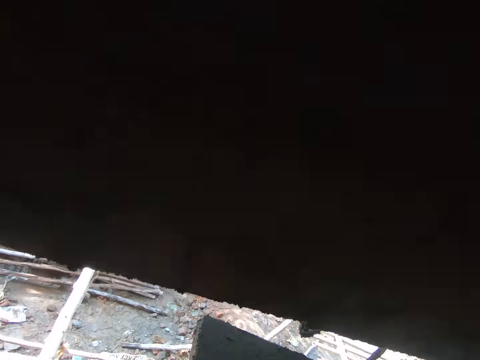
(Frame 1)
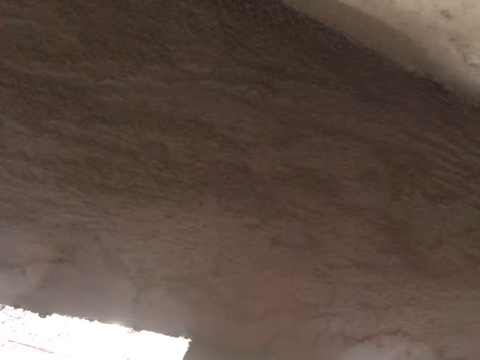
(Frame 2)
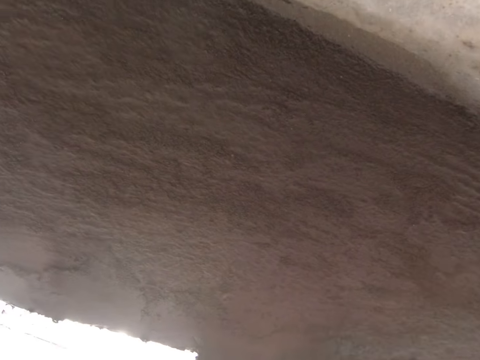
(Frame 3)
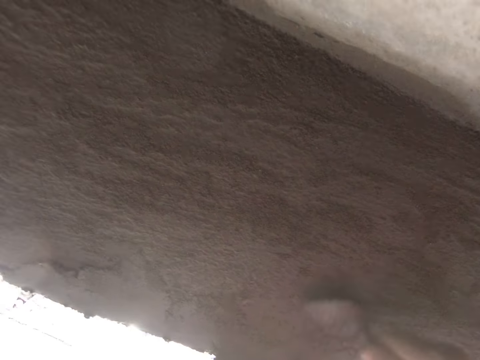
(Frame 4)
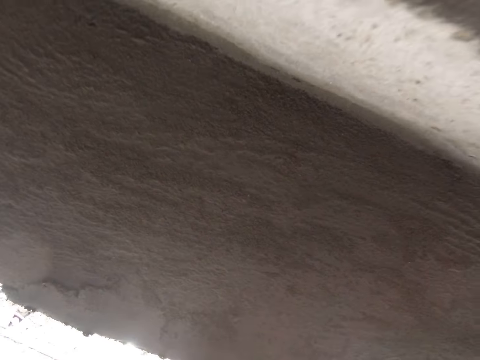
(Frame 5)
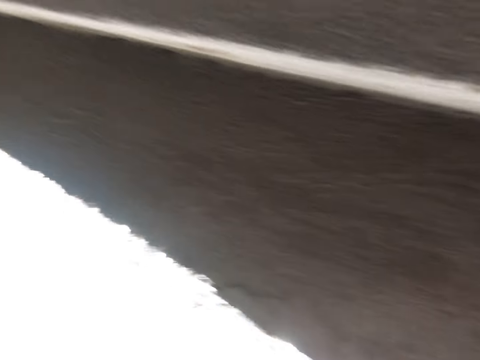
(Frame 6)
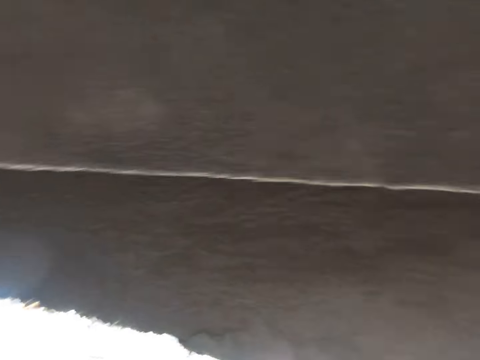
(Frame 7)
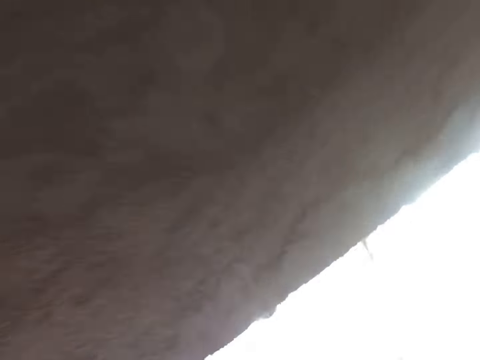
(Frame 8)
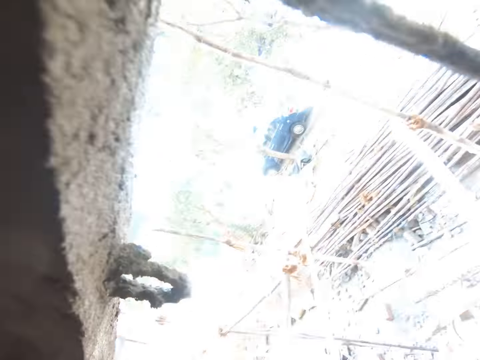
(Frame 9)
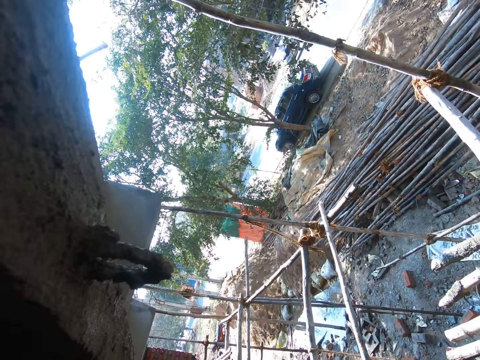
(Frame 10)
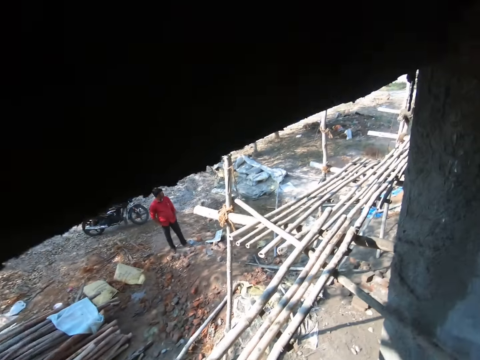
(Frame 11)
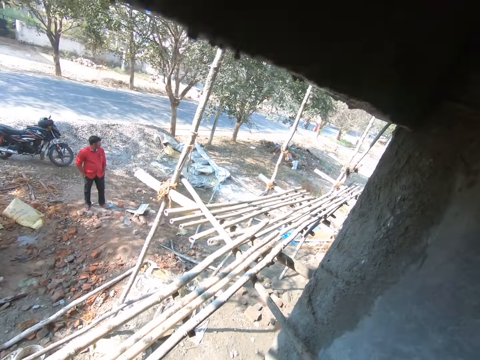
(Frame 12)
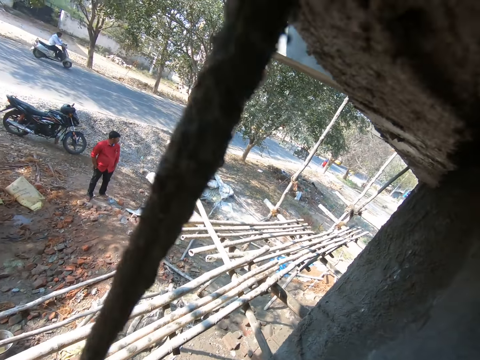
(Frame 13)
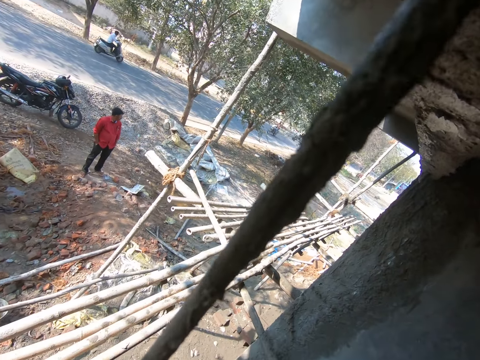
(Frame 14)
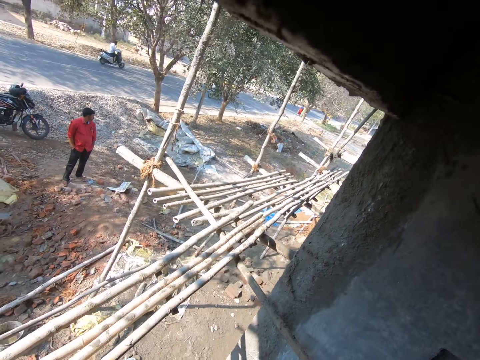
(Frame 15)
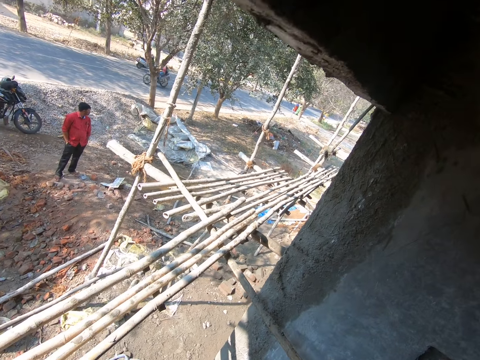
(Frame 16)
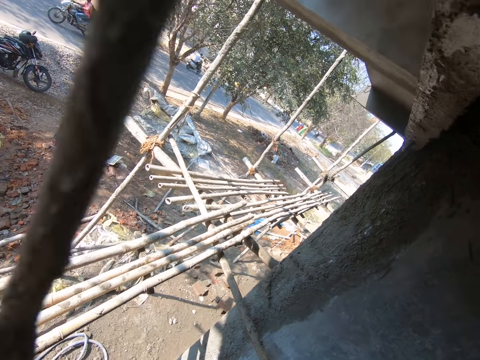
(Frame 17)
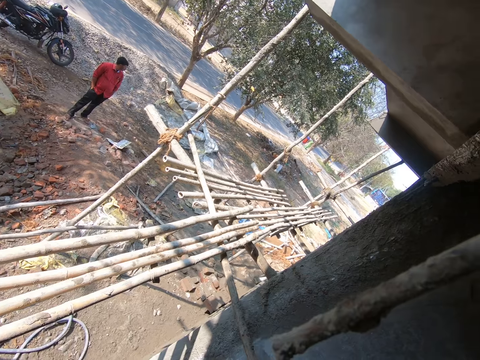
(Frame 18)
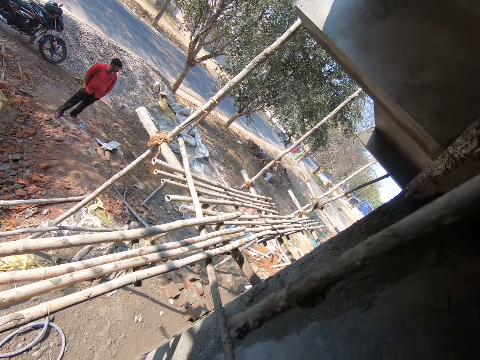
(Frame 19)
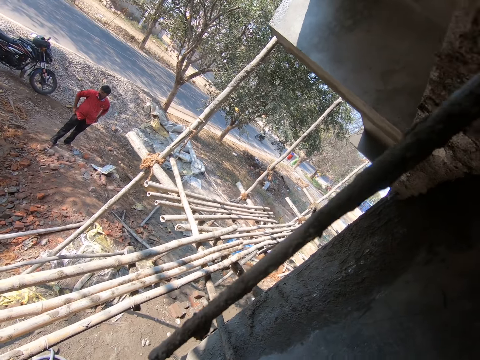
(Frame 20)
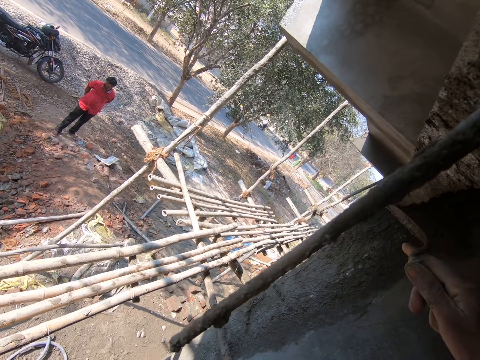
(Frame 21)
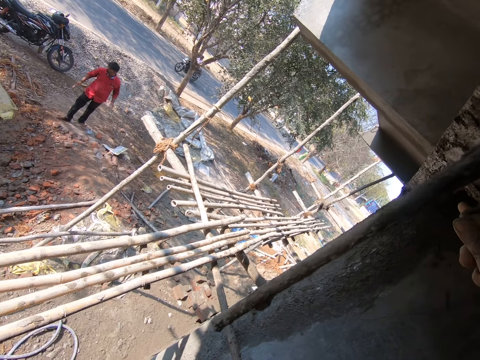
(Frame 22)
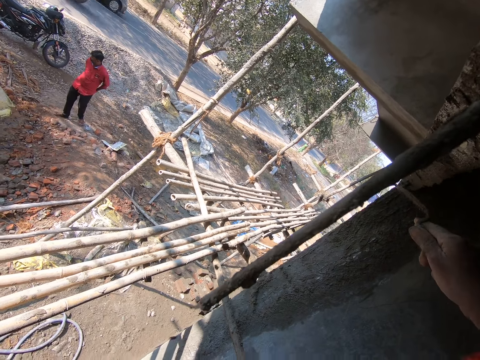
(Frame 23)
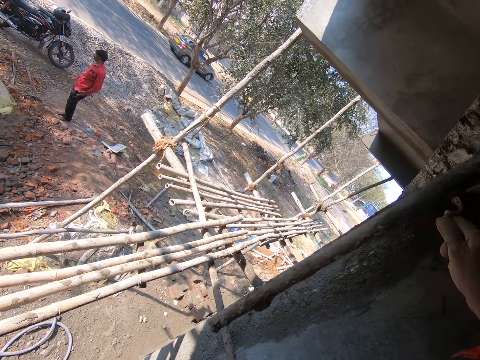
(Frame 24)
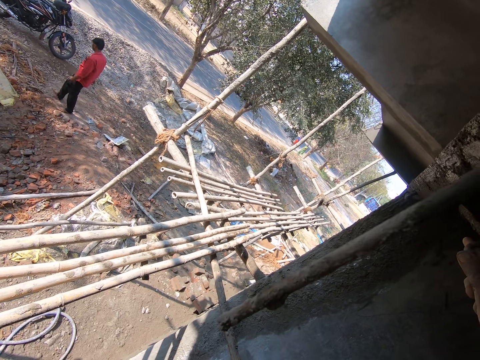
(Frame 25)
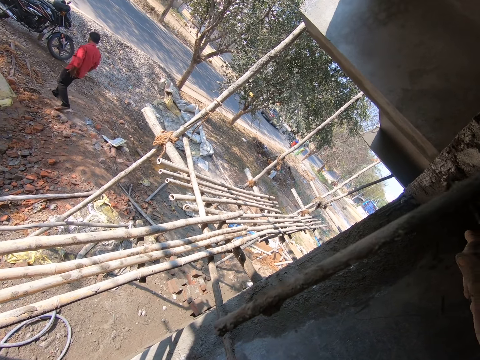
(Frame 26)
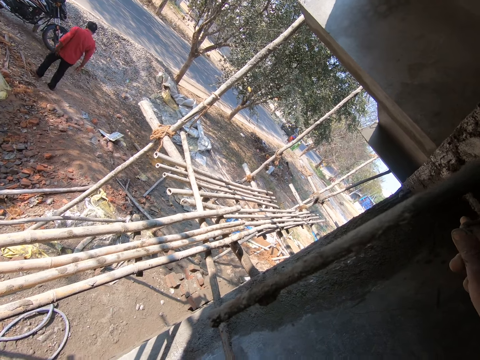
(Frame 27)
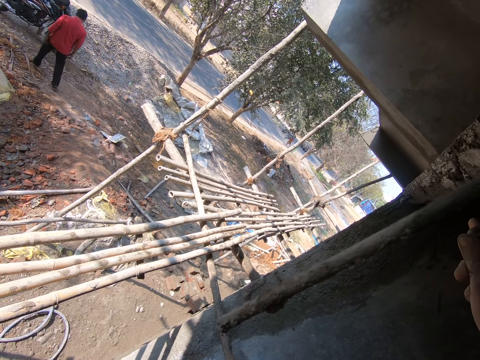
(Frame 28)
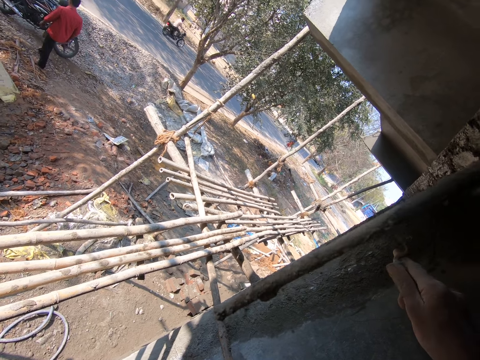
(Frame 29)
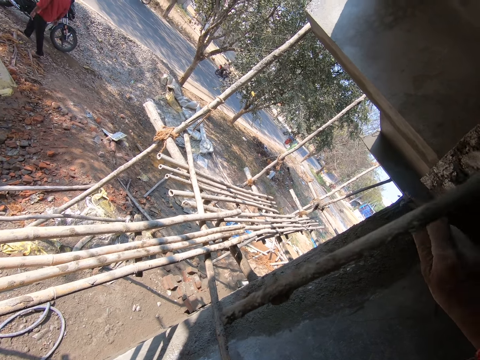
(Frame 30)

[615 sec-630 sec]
The camera wearer holds the float against the wall. They smear the concrete on the wall with the trowel. They level the wall with the trowel.

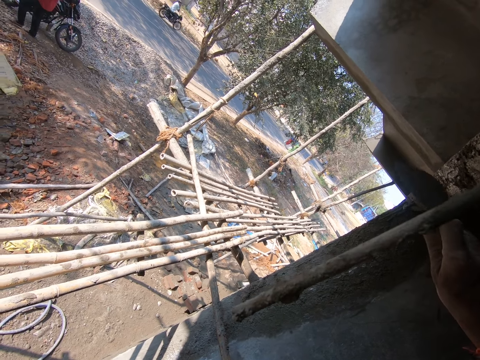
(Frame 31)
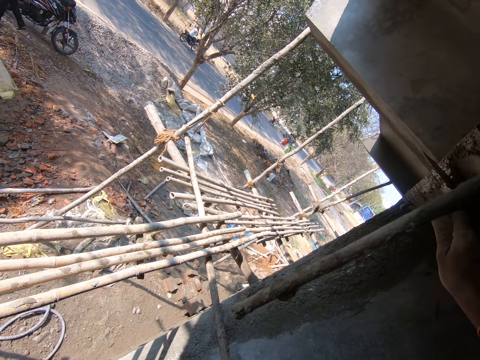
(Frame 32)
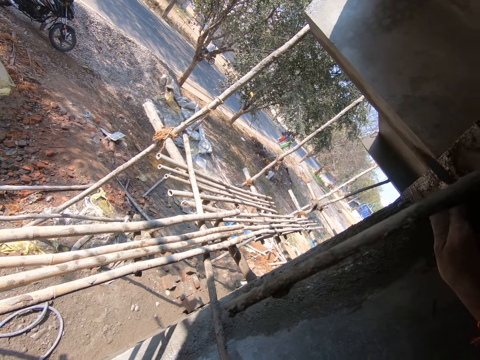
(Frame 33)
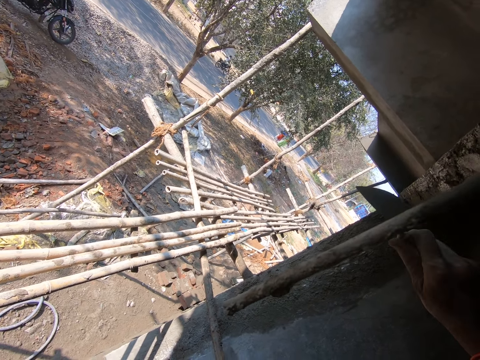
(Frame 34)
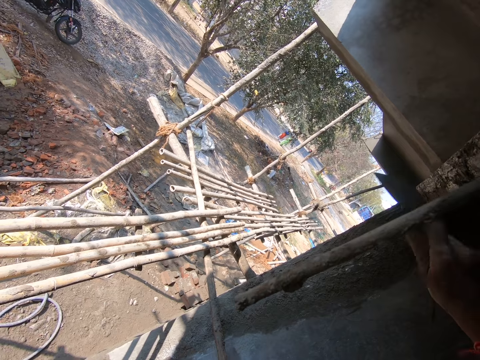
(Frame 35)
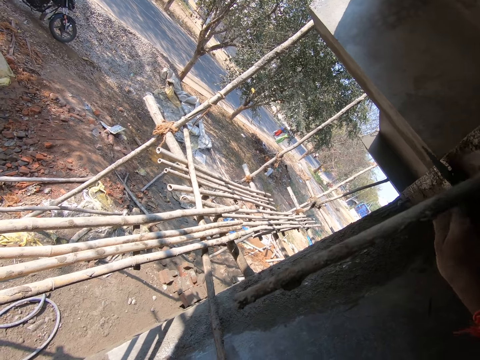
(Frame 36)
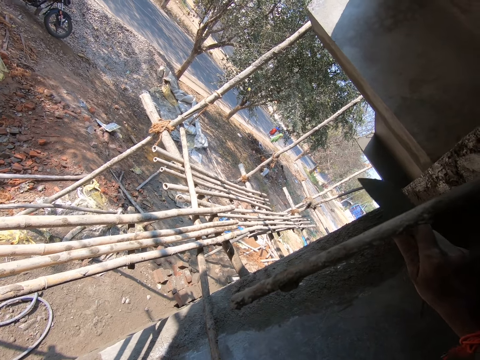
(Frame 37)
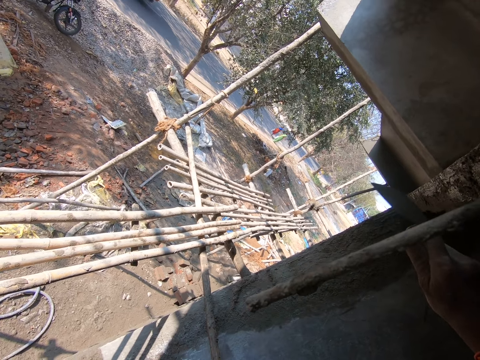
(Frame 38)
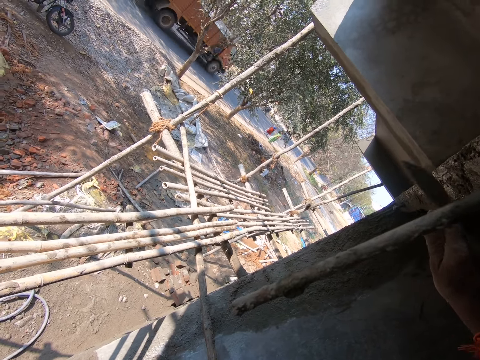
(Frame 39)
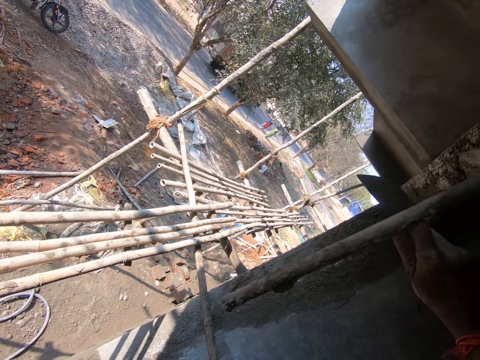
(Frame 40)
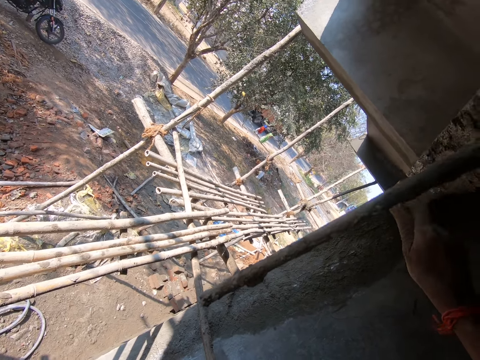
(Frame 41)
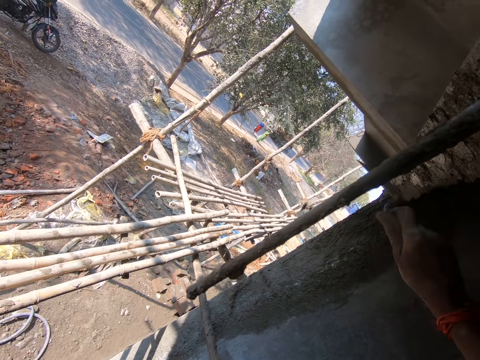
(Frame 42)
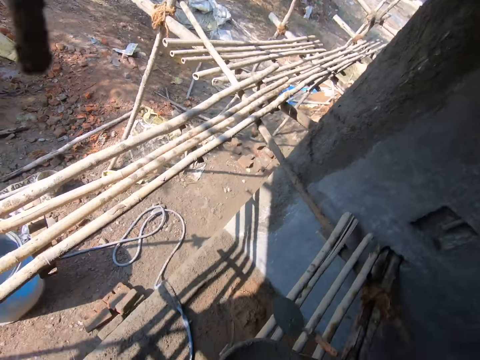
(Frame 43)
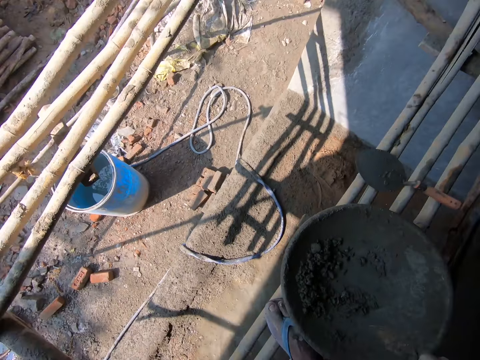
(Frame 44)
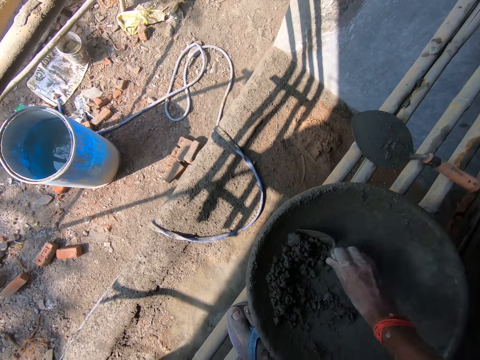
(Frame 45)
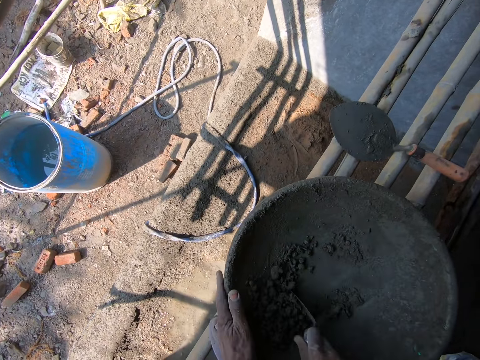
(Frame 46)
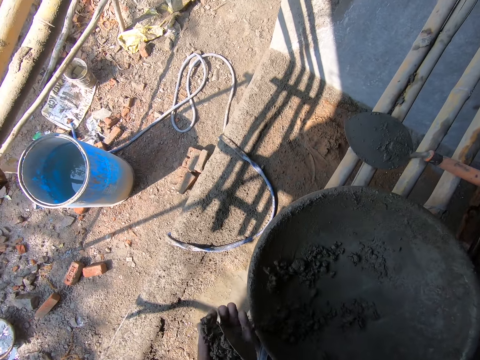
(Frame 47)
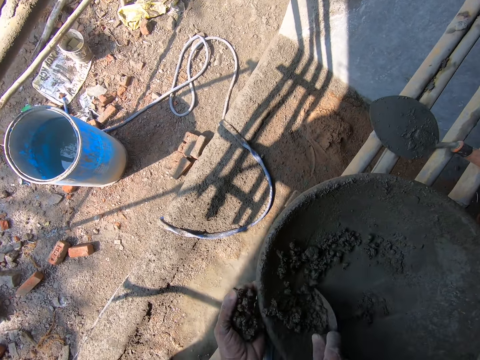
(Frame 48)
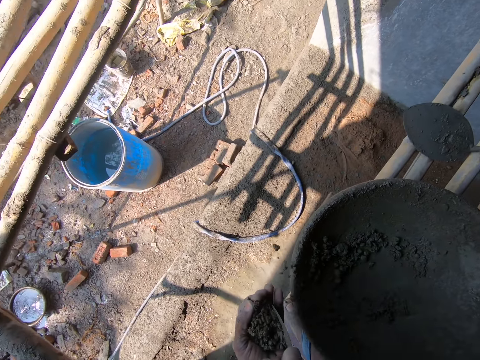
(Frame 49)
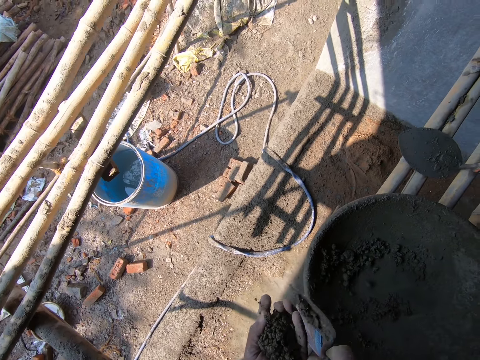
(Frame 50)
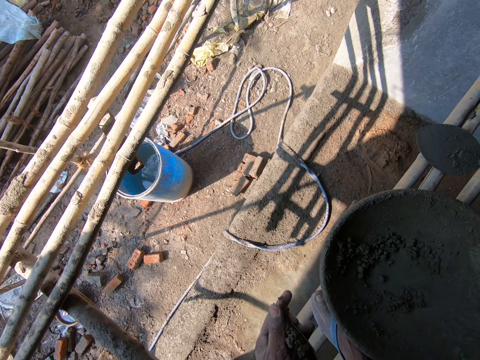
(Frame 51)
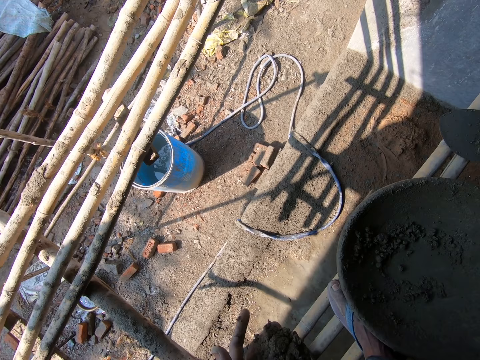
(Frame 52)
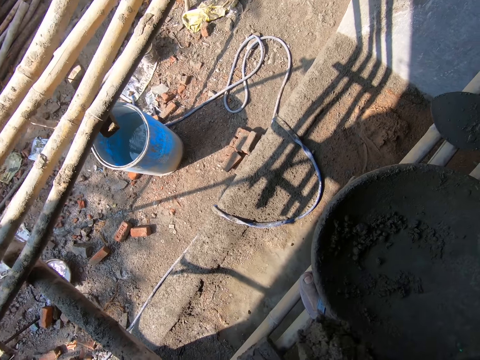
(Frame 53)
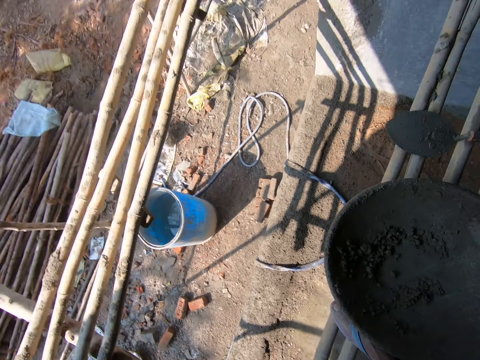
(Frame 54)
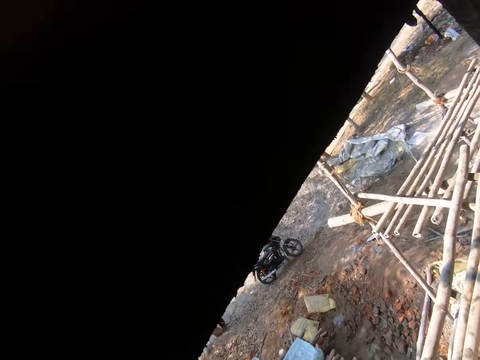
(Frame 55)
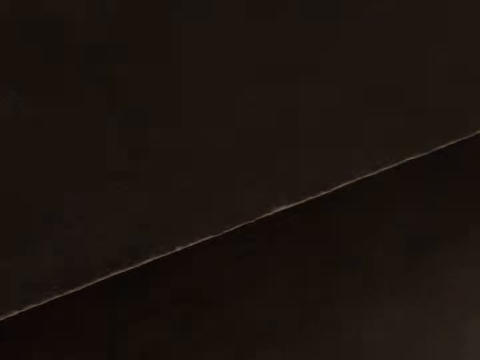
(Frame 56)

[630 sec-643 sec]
The camera wearer scoops concrete with the trowel. They pour the concrete in the hand. They move the concrete in the pan to the hand.
